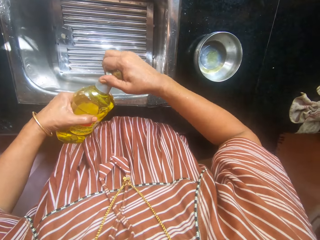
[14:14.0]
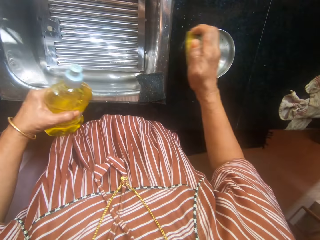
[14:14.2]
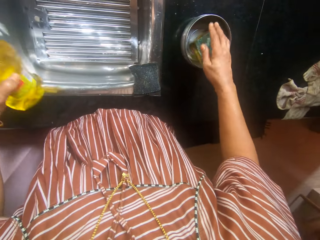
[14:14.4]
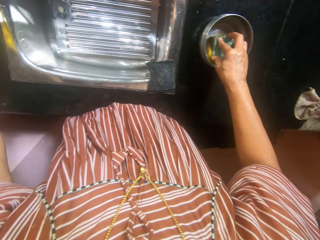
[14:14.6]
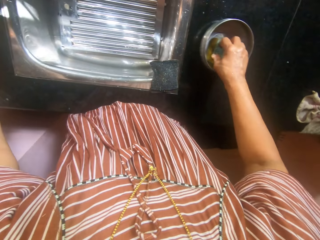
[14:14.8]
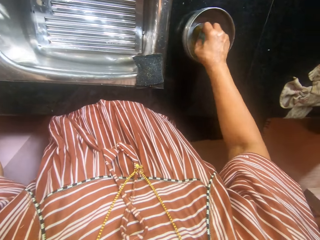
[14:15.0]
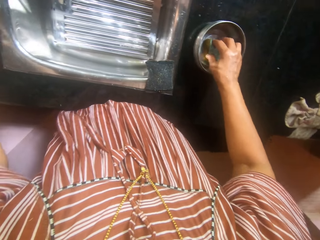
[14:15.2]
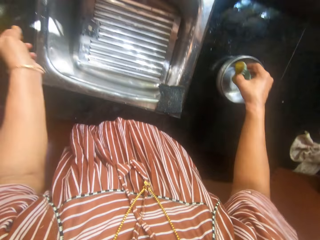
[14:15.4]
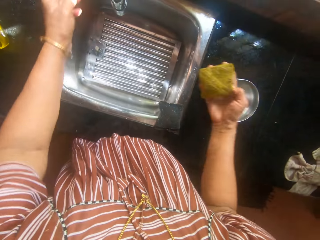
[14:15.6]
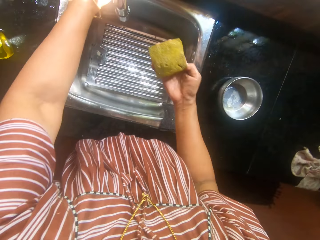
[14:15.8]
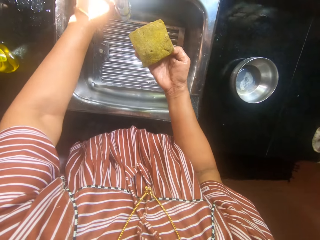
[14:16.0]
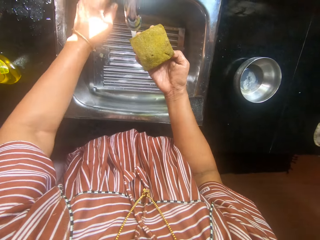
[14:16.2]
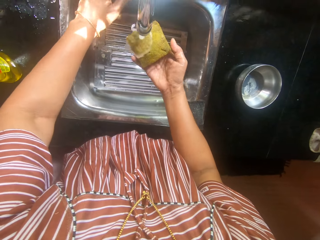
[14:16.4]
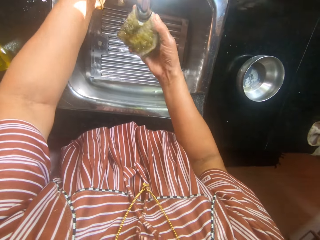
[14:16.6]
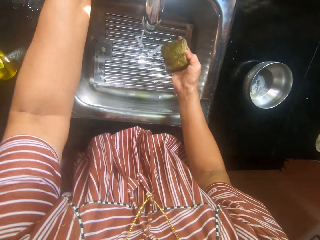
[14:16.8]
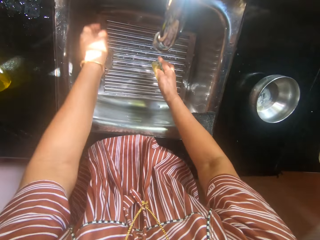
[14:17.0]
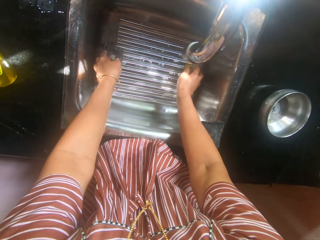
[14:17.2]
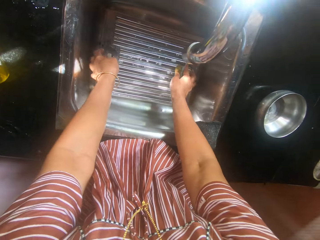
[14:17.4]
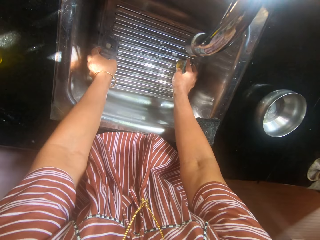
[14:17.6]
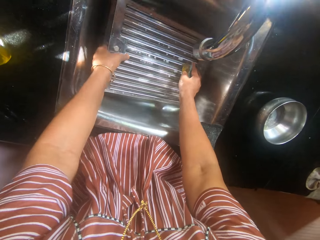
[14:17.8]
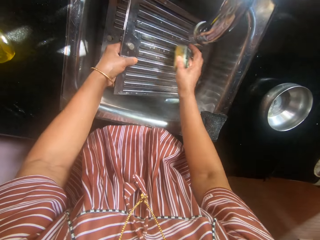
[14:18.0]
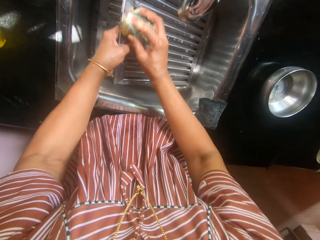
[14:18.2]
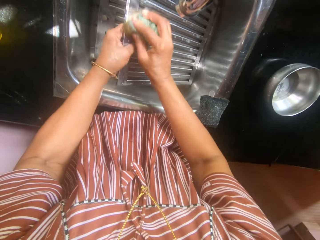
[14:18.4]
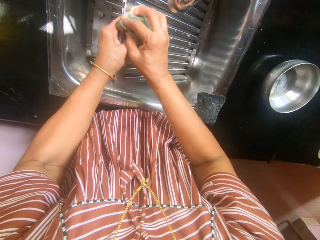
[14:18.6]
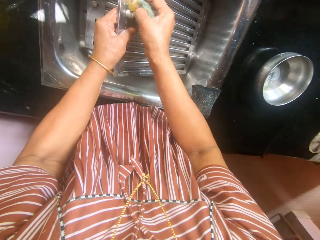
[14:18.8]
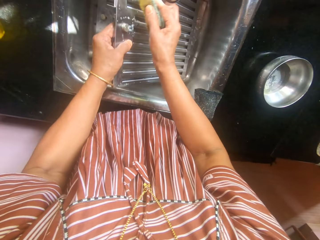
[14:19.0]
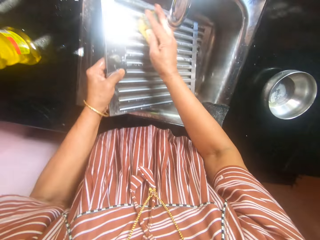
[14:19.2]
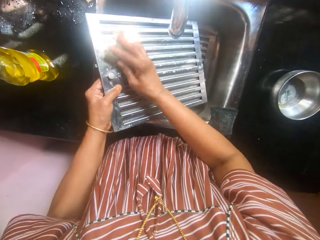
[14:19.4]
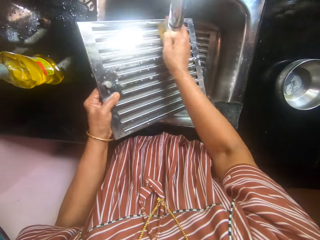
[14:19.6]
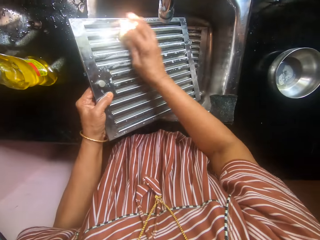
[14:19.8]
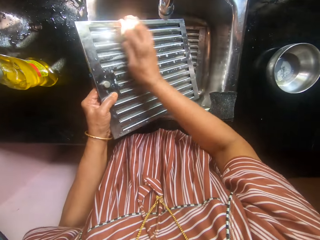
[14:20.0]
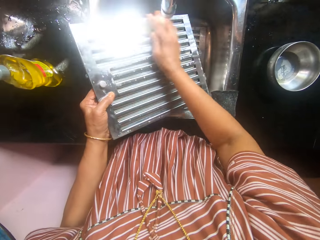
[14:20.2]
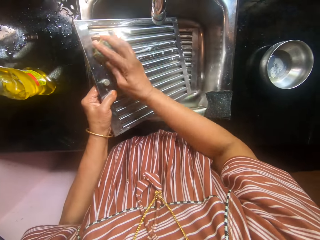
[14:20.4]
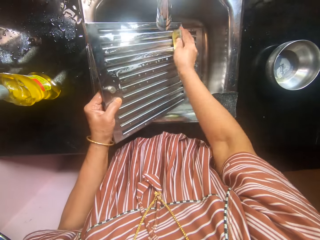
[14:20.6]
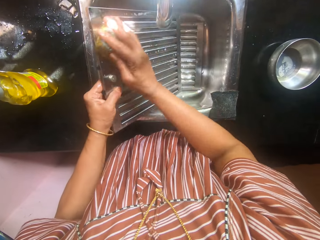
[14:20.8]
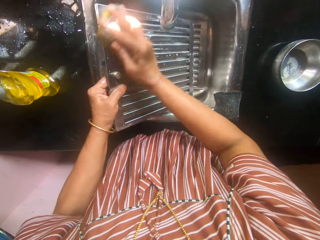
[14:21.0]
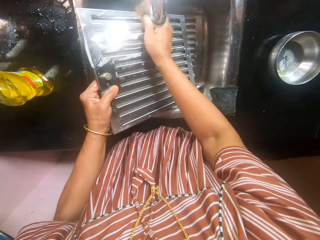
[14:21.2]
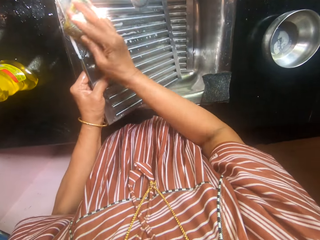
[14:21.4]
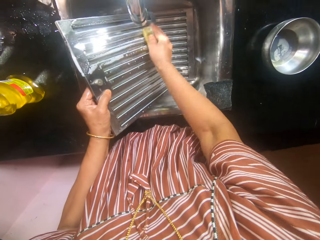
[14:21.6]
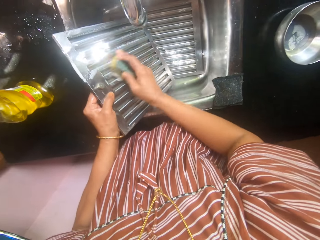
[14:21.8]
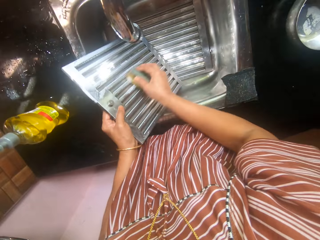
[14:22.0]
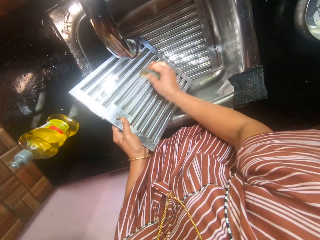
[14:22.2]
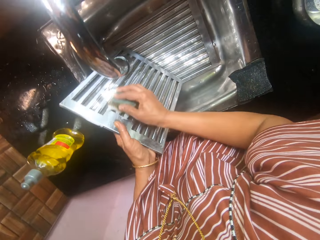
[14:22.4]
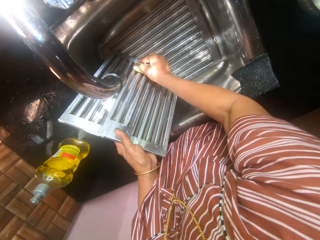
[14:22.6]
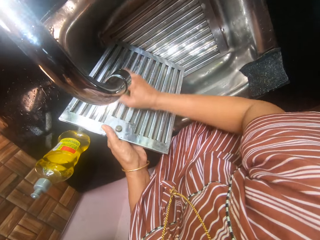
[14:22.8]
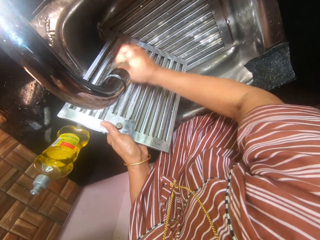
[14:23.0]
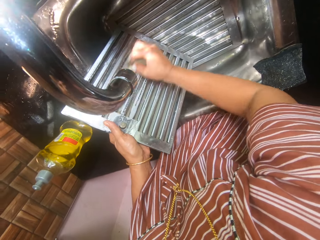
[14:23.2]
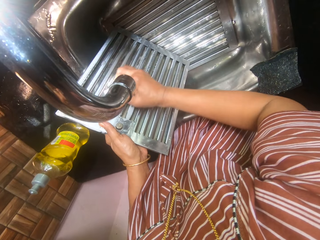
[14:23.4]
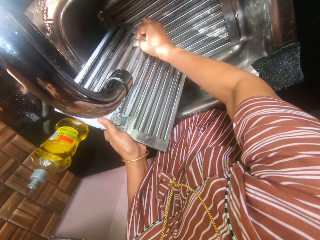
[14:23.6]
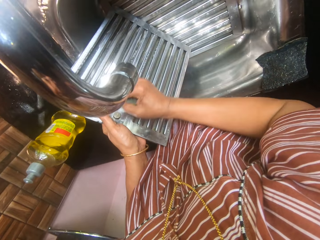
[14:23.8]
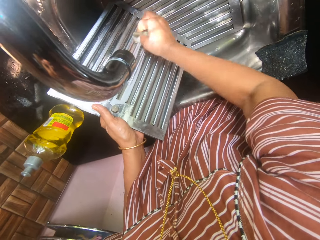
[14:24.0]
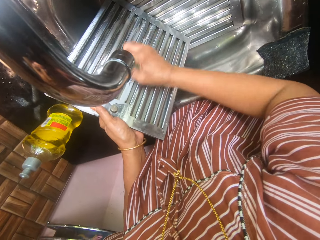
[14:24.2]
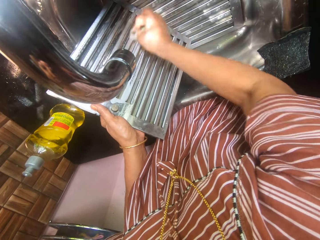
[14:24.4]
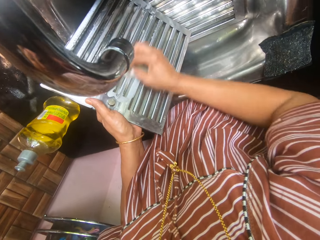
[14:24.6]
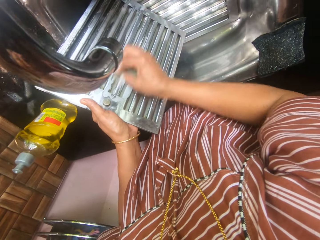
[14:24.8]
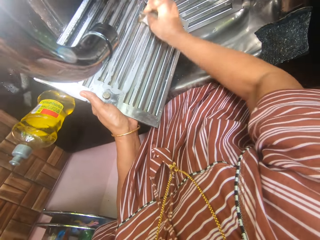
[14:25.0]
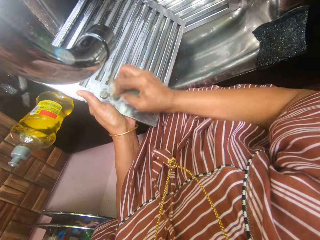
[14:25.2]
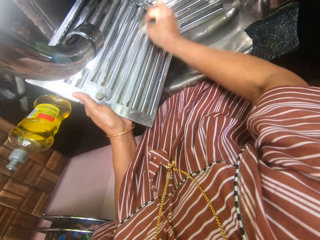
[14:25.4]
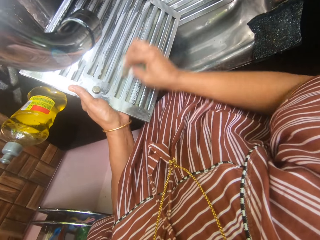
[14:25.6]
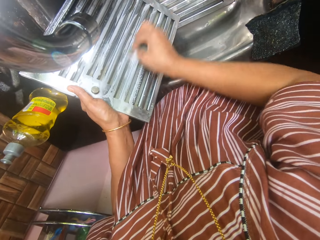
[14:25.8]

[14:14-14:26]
The camera wearer holds the lid of the liquid soap detergent. She dips the sponge in her right hand in a stainless plate with soap on the slab. She opens the tap on the sink by its handle with her left hand. She pours water on the sponge. She closes the tap. She picks up a hood filter from the sink. She cleans the hood filter in the sink with the sponge in her right hand.

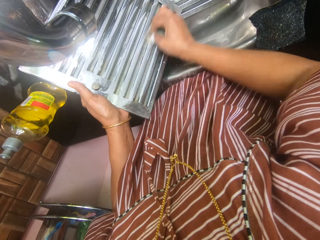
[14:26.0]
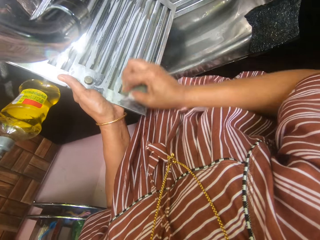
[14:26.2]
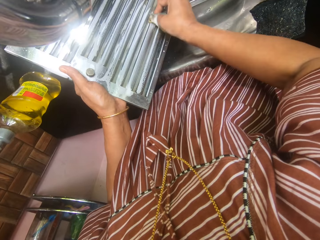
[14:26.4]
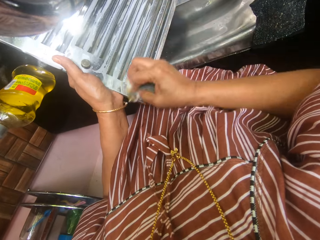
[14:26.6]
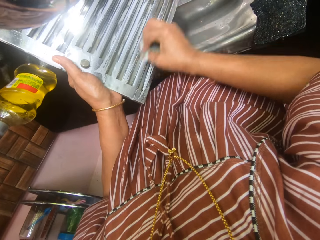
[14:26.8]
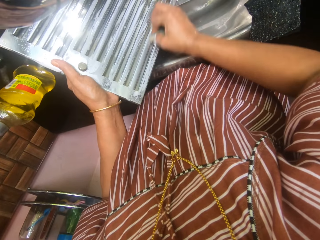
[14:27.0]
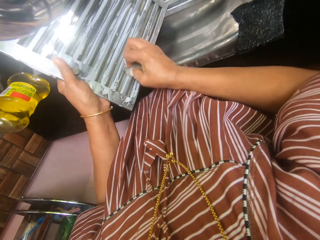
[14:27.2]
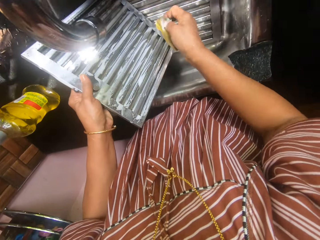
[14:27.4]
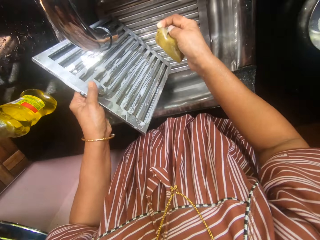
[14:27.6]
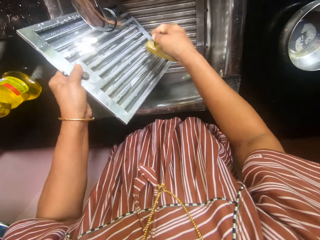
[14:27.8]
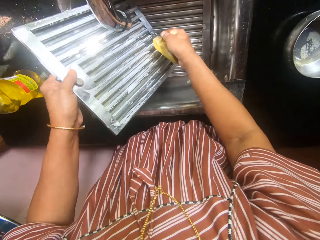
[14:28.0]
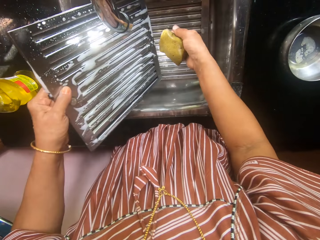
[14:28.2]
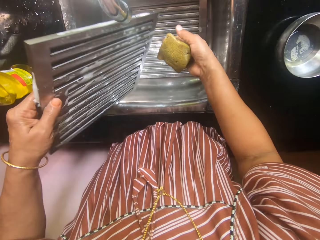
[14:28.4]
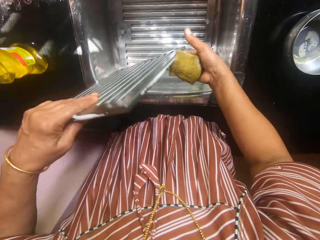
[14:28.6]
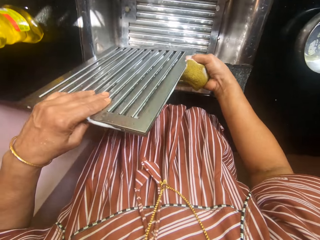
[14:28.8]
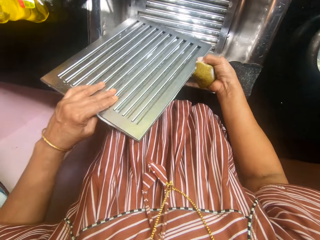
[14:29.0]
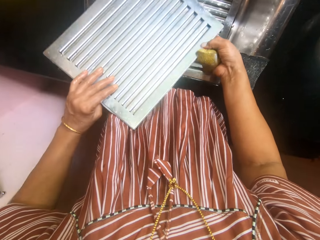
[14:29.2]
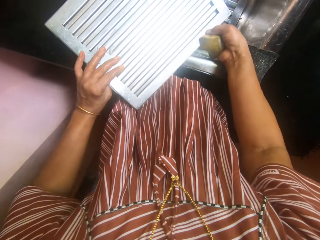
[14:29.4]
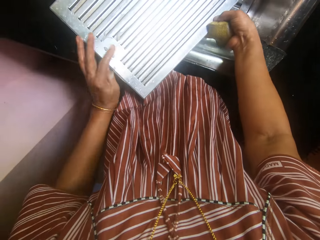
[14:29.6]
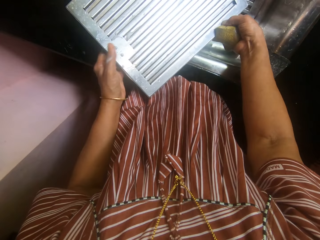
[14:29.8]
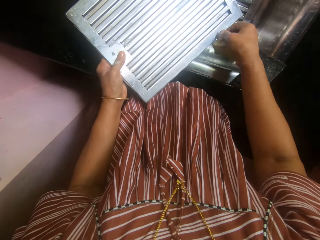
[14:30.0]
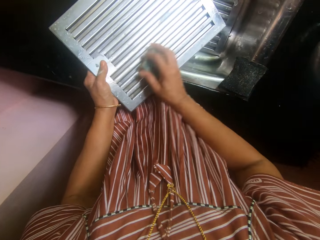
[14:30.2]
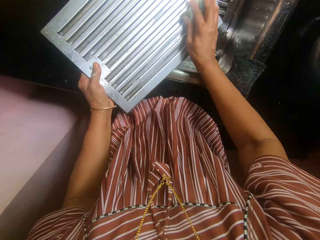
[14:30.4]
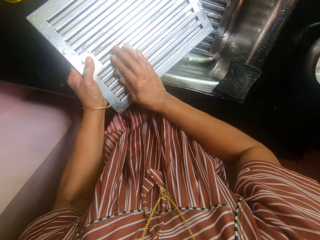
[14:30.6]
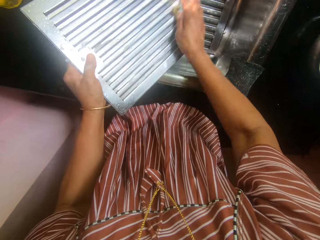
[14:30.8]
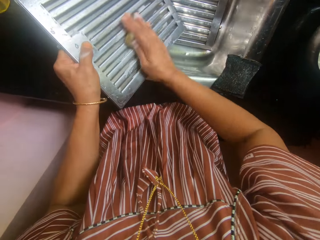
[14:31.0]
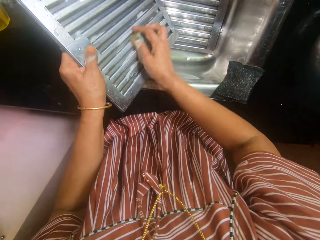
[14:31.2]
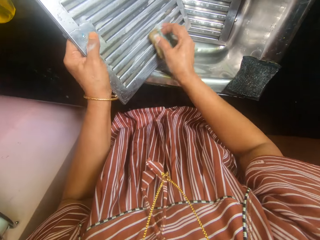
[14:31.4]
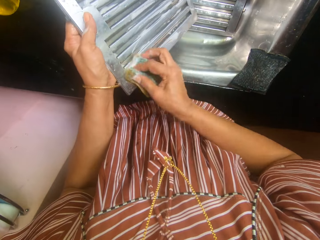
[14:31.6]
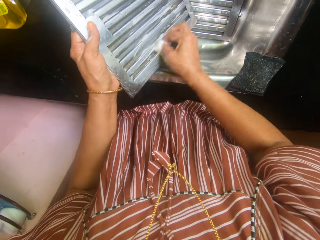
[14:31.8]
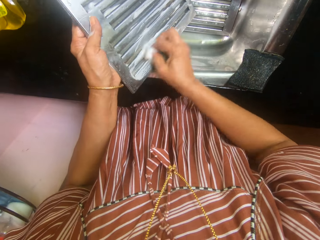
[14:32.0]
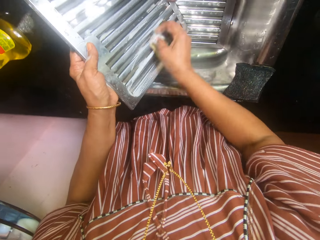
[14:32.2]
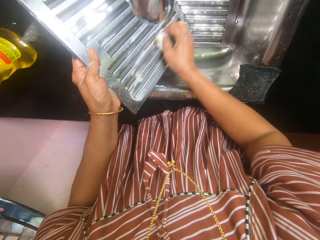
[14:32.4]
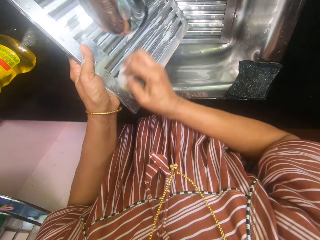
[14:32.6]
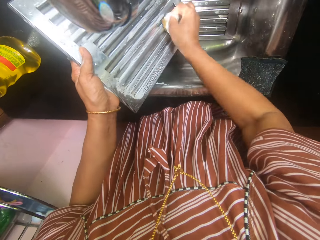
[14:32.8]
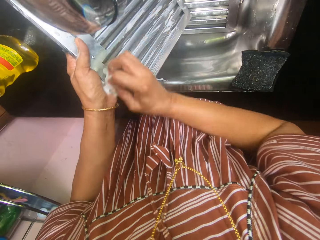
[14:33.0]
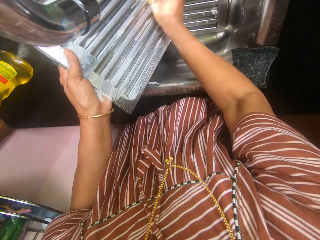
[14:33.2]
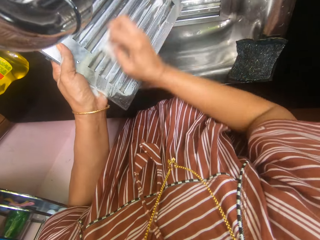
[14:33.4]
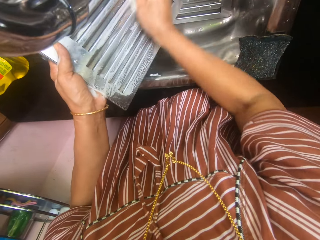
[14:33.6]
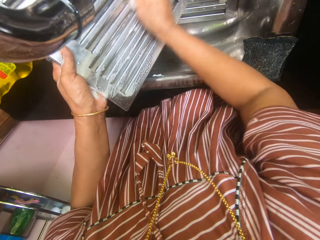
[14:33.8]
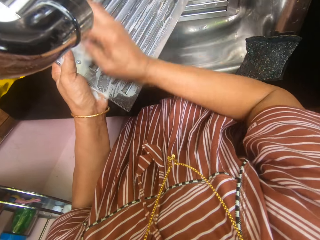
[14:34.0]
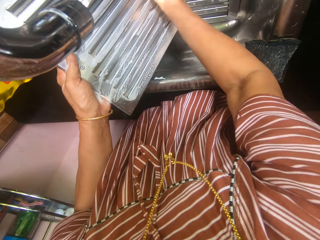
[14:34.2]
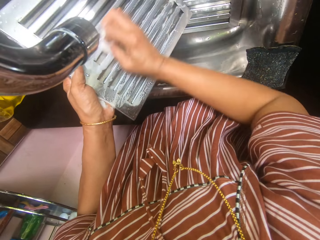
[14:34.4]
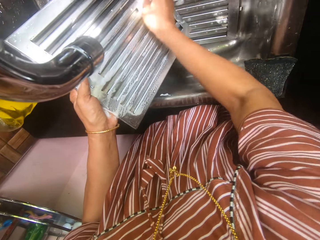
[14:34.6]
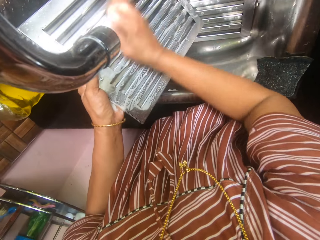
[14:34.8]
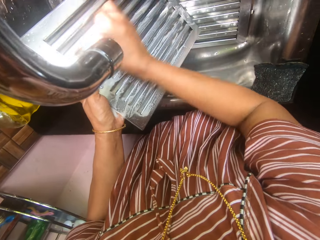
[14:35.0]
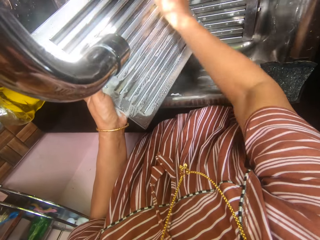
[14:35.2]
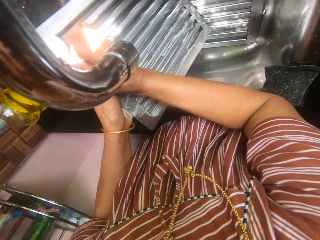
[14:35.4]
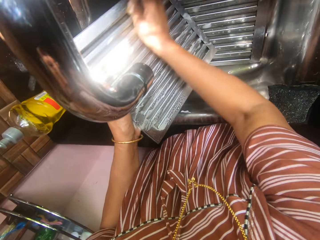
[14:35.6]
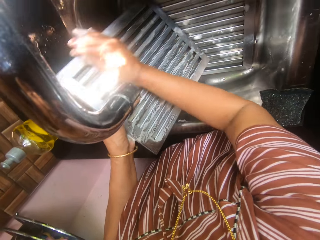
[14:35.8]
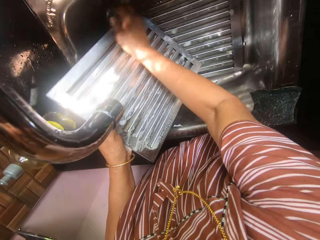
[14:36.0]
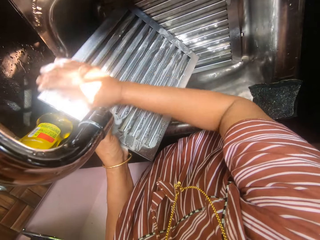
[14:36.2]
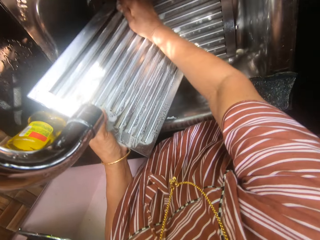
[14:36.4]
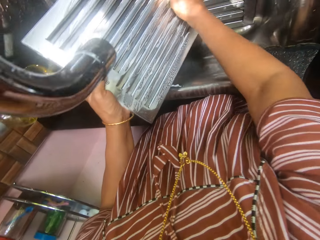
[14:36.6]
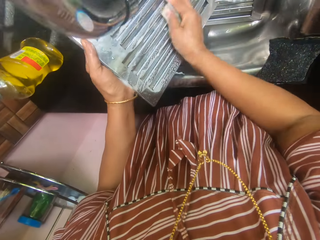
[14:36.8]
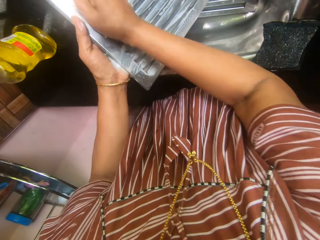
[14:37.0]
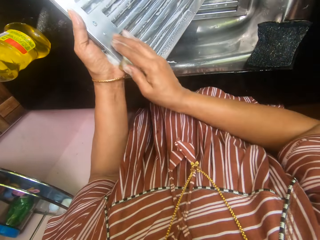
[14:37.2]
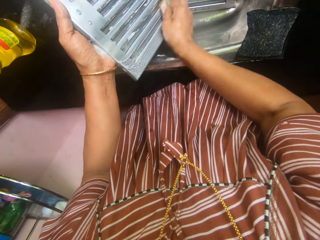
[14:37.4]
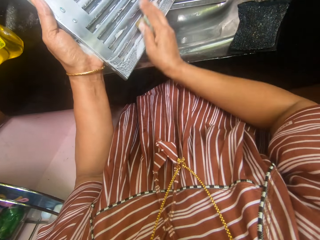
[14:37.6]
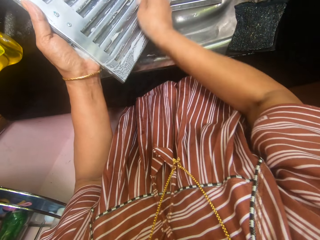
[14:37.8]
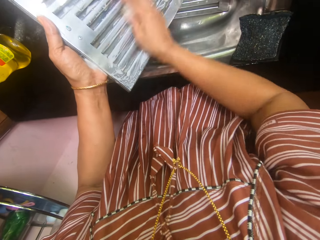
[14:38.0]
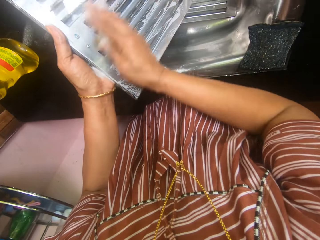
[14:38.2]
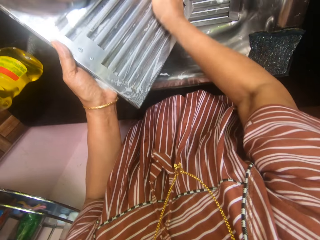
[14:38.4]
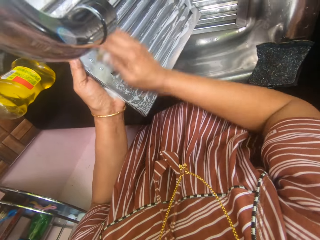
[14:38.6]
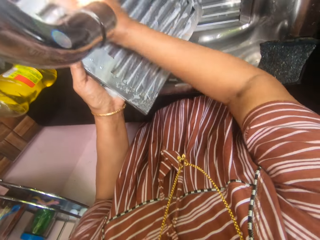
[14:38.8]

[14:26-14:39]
The camera wearer turns the other side of the hood filter. They clean the hood filter.
